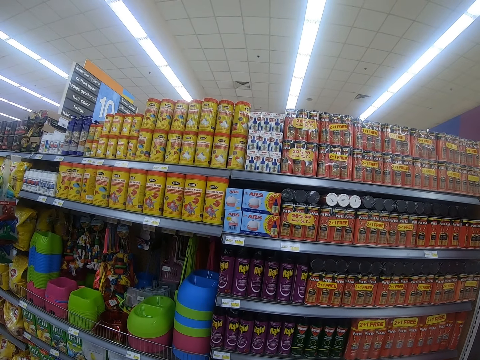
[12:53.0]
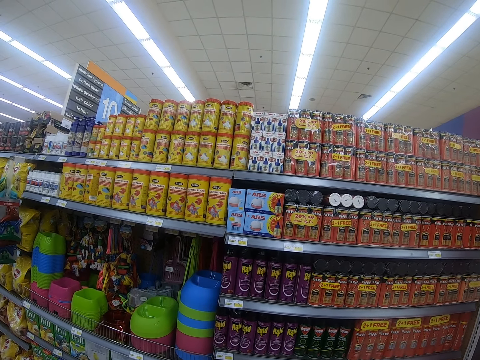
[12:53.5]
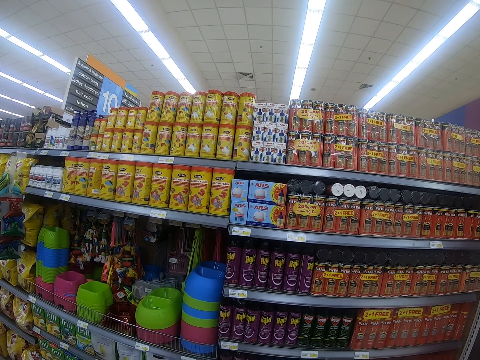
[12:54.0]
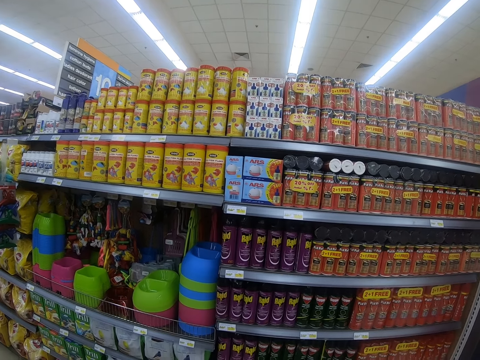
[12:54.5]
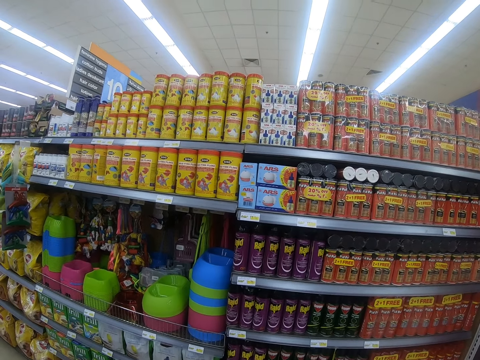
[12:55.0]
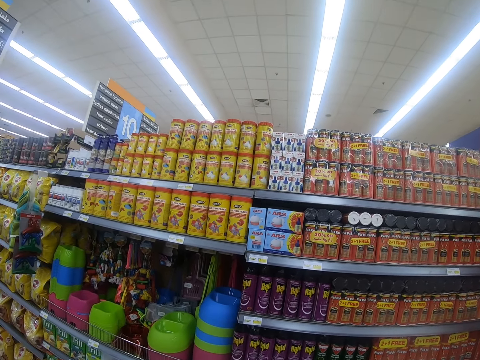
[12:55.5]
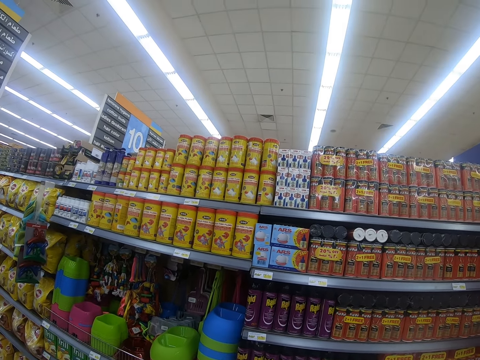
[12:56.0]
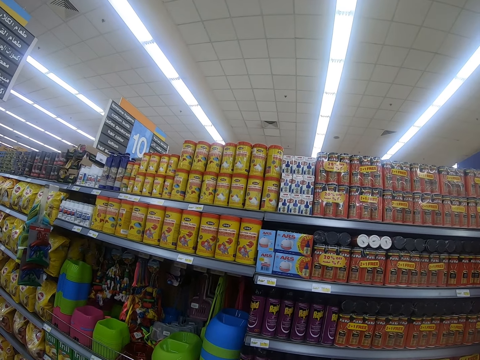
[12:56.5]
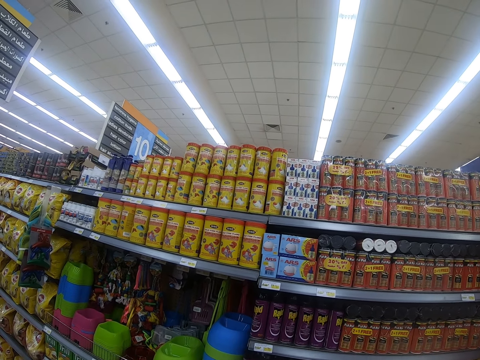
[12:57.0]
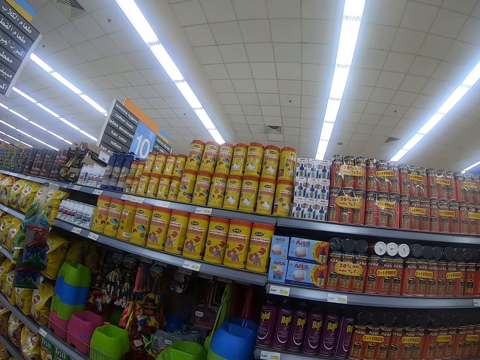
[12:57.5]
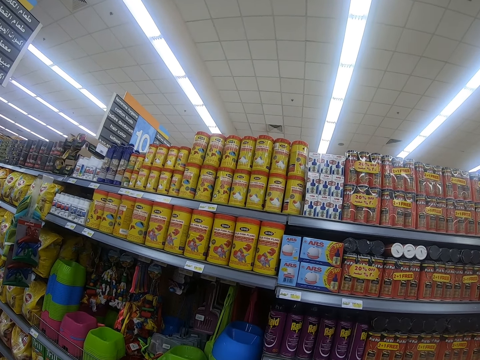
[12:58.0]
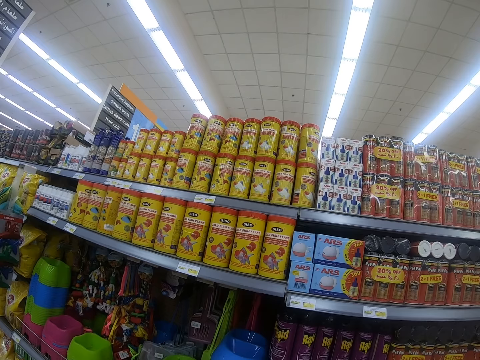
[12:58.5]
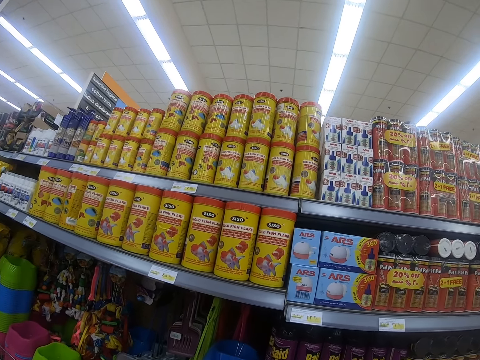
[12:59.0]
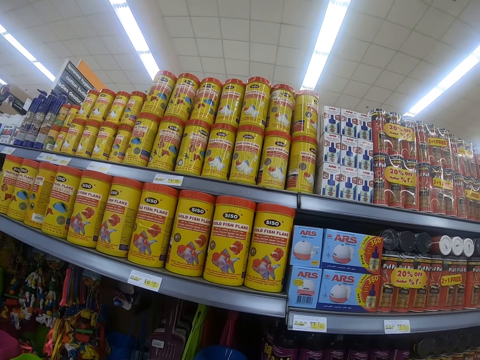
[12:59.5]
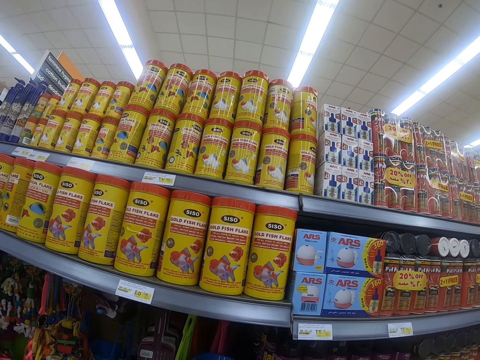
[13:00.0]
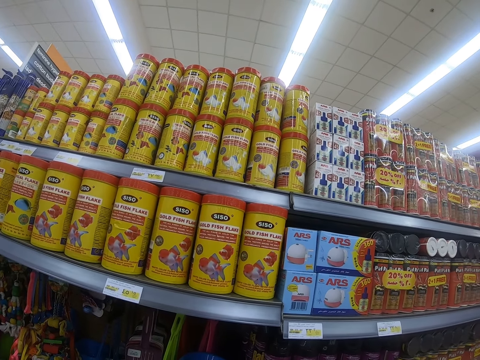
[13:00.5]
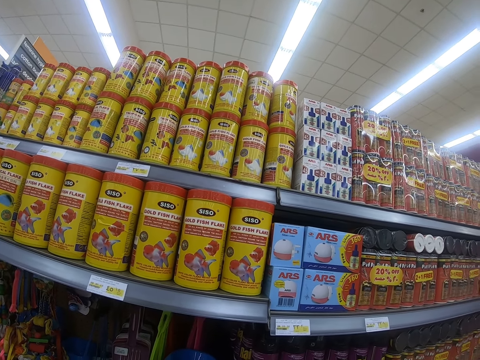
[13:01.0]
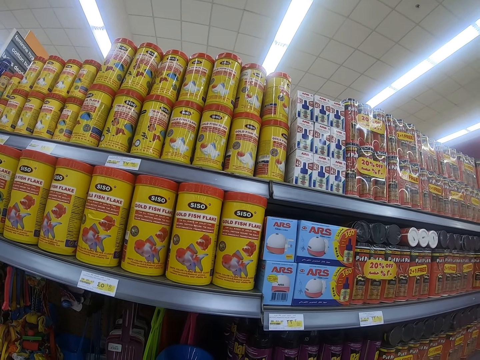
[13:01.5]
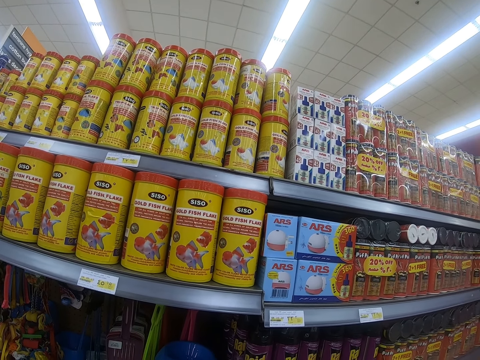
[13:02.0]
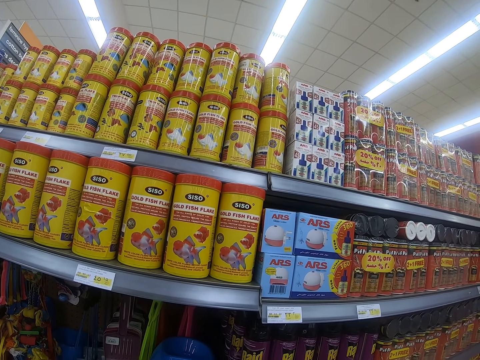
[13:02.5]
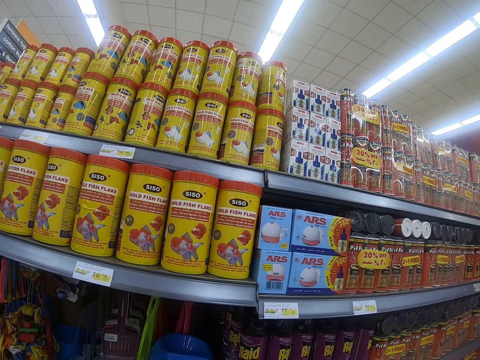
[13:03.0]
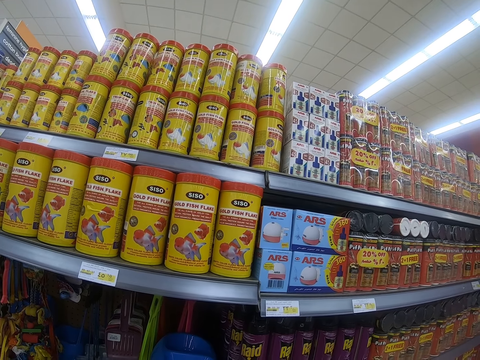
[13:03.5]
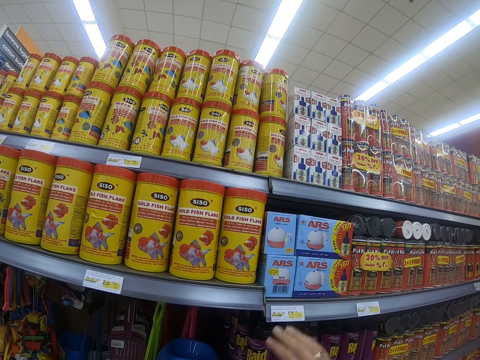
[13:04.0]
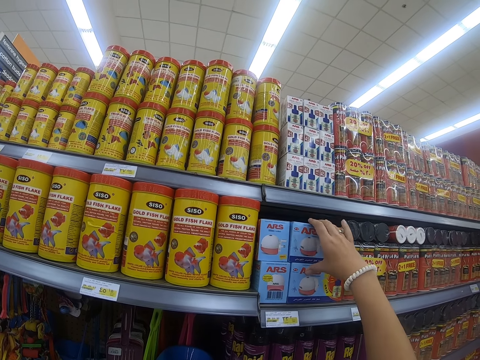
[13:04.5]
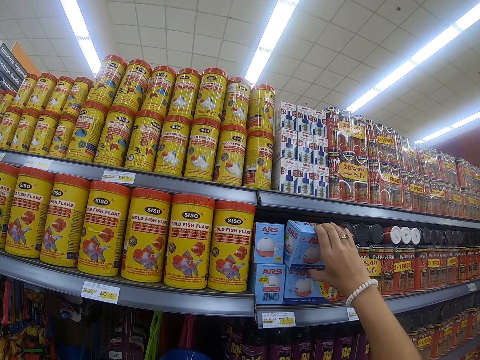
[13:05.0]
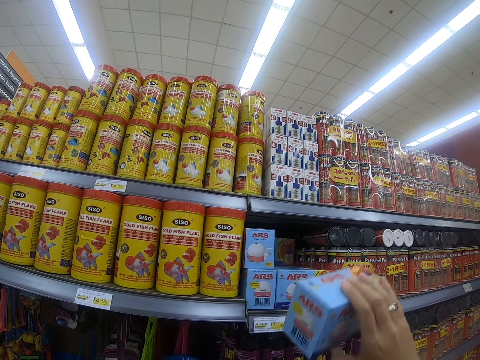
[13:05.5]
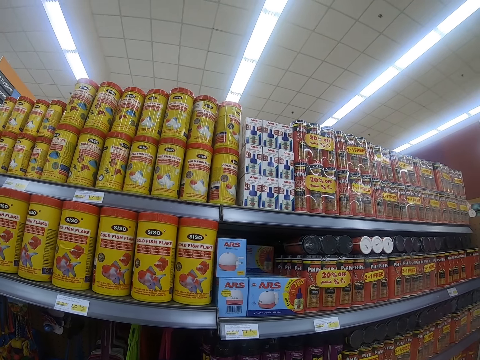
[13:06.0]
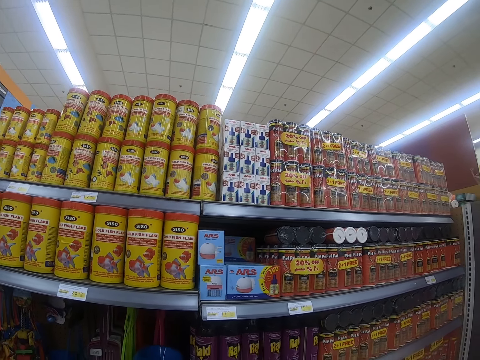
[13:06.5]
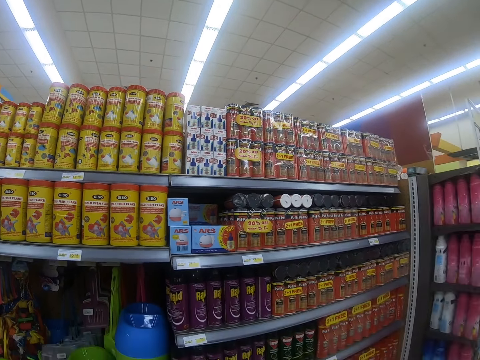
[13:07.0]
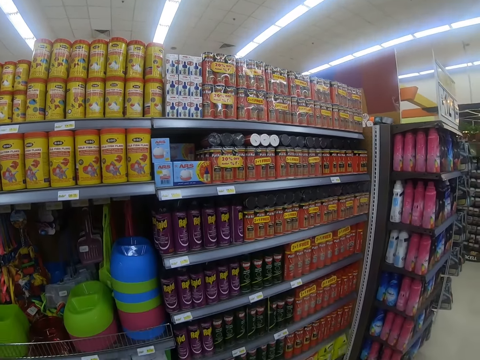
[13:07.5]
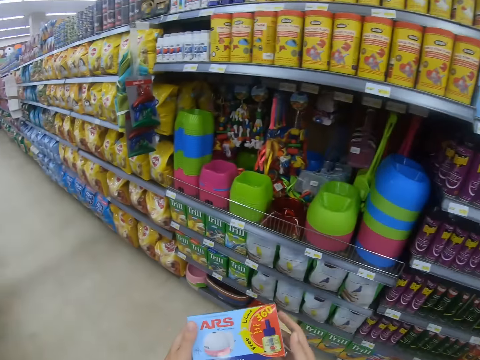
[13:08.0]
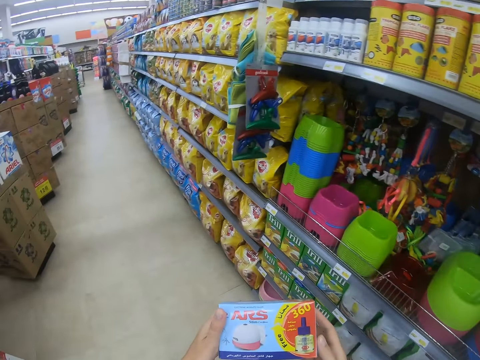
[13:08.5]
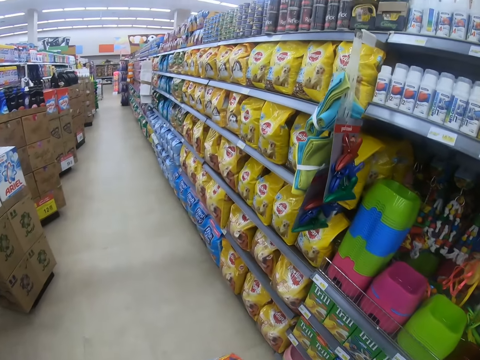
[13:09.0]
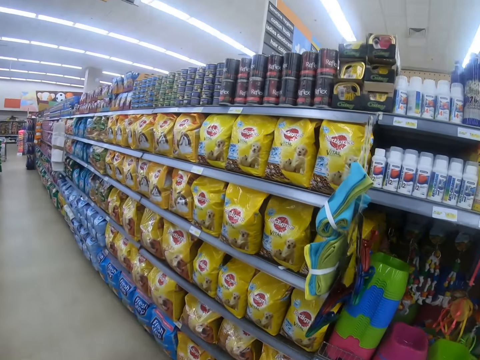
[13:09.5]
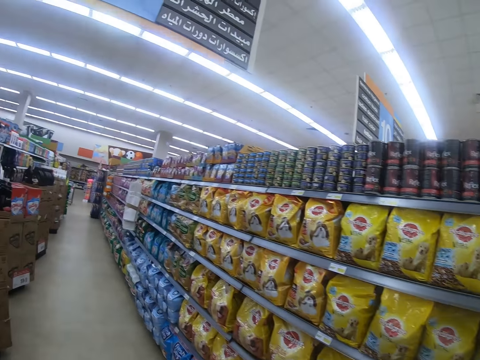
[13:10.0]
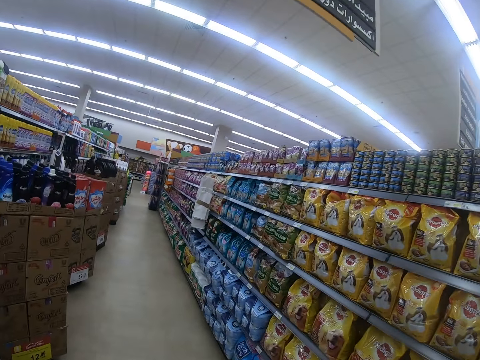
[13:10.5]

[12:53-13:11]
The camera wearer looks around the shelf and walks around the supermarket. They look around the shelf and stop. They pick up the packet from the shelf. They look around the shelf. They step backward. They step forward. They look around the shelf and walk around the supermarket.

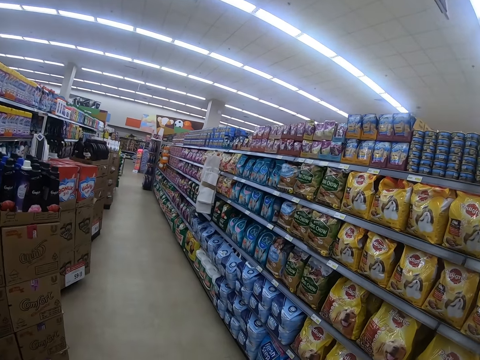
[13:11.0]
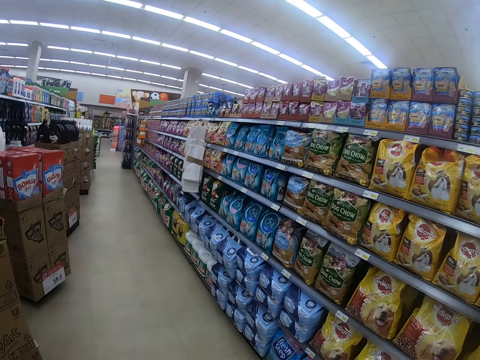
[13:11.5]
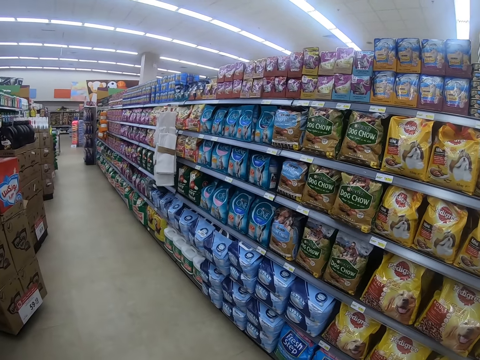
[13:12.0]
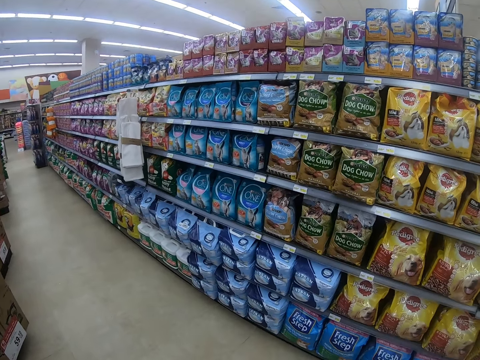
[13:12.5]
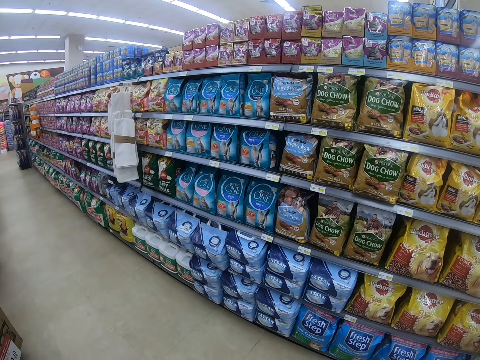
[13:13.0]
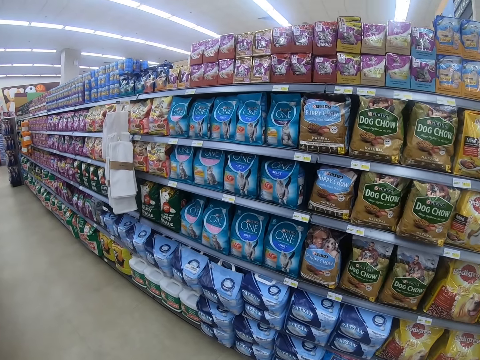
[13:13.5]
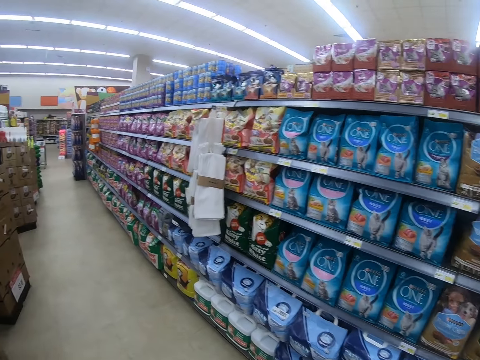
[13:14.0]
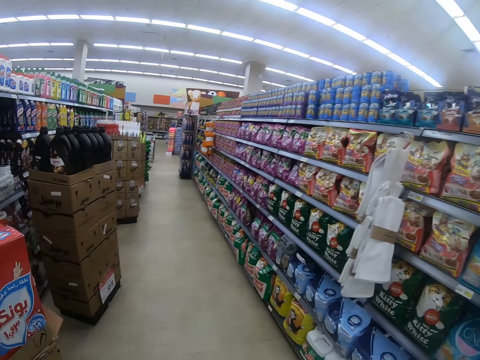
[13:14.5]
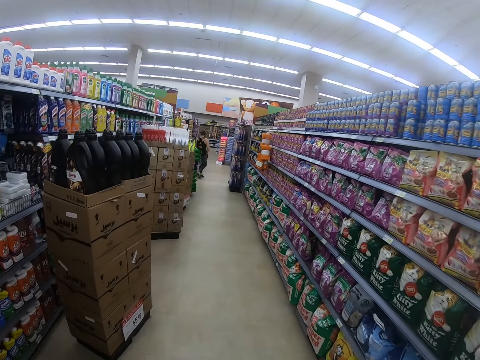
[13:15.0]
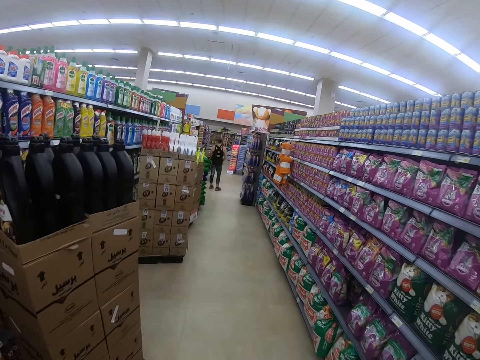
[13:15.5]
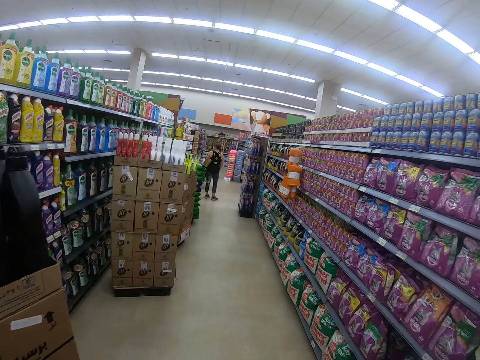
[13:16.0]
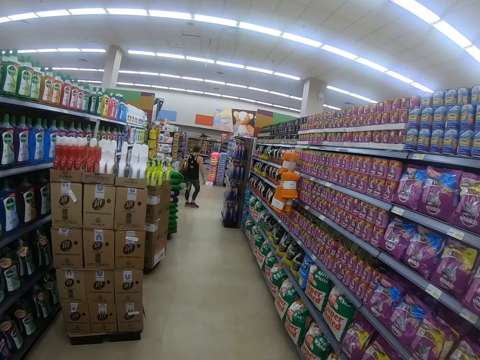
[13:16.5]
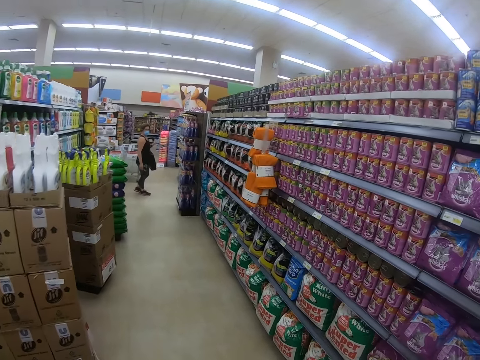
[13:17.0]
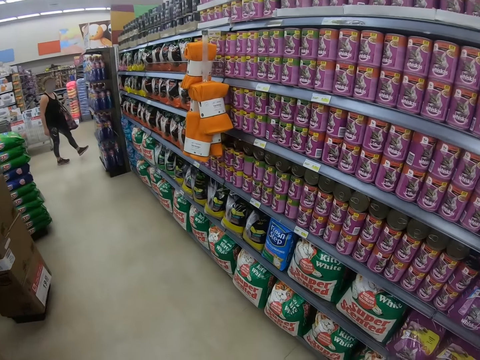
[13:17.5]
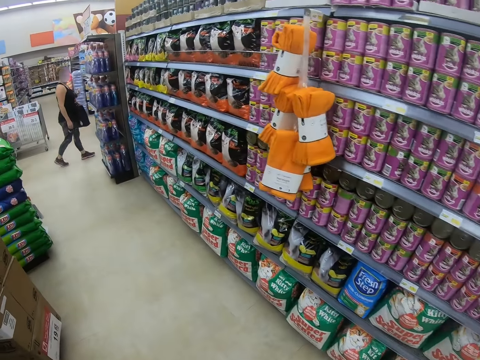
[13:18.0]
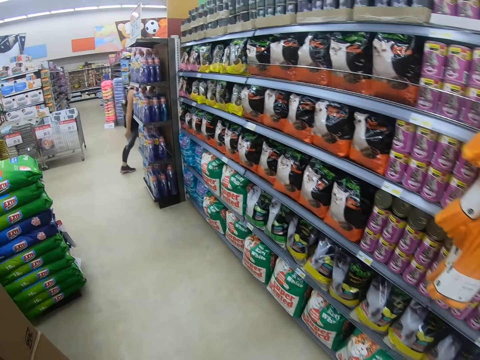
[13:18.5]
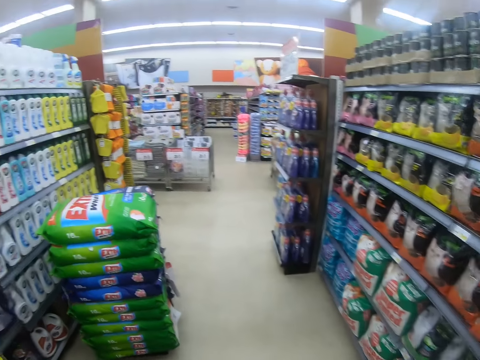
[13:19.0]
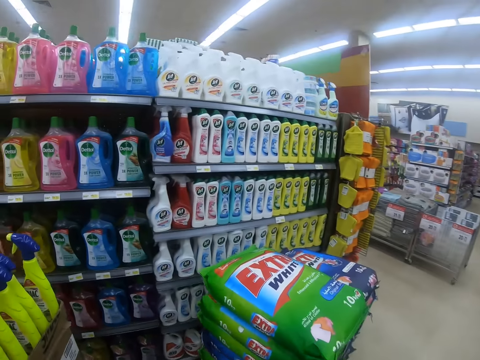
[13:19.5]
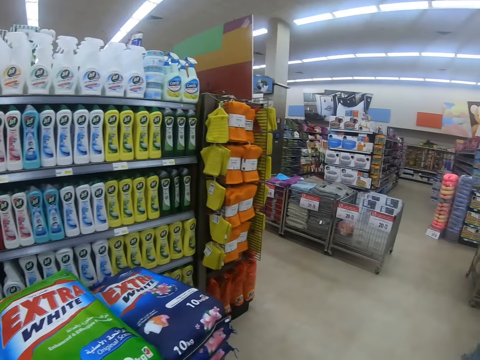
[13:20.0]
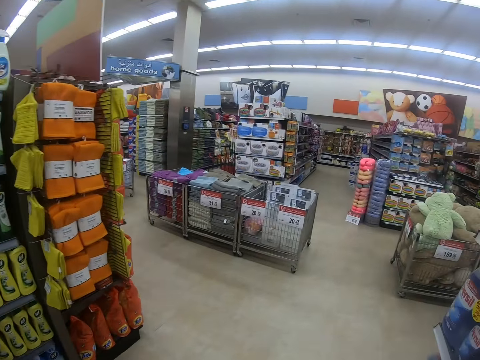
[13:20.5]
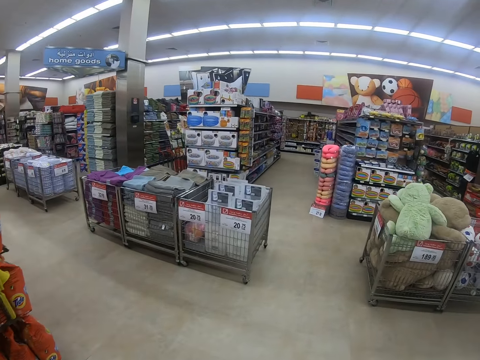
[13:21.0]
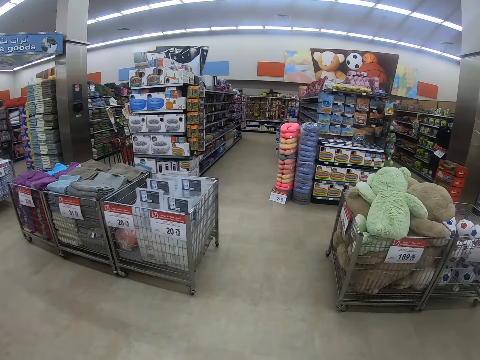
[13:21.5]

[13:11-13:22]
A lady does something. The camera wearer steps forward. The lady steps forward. The camera wearer steps forward.
